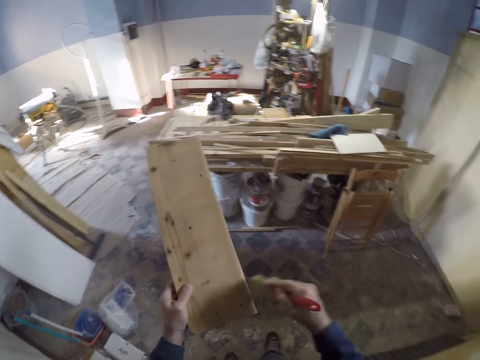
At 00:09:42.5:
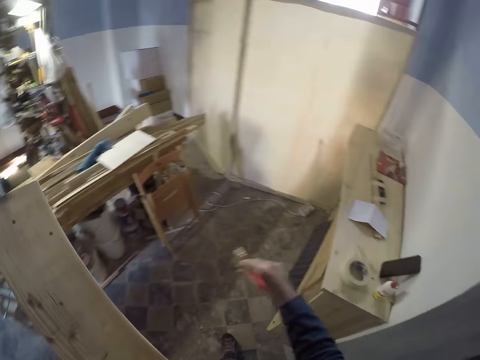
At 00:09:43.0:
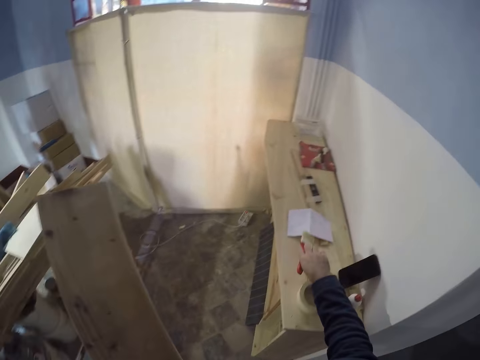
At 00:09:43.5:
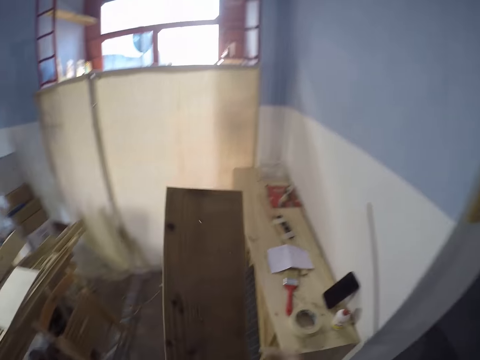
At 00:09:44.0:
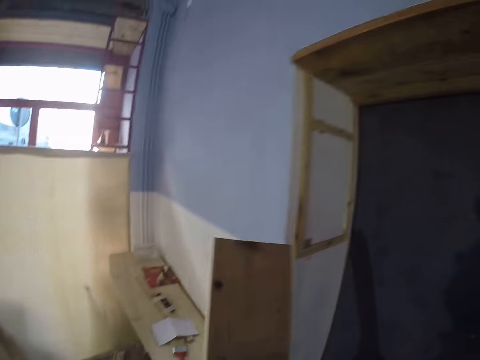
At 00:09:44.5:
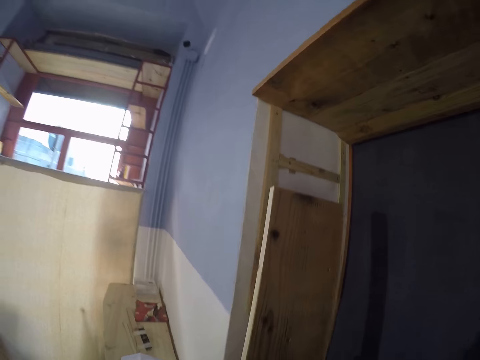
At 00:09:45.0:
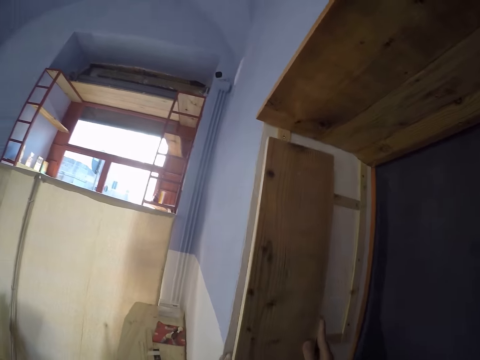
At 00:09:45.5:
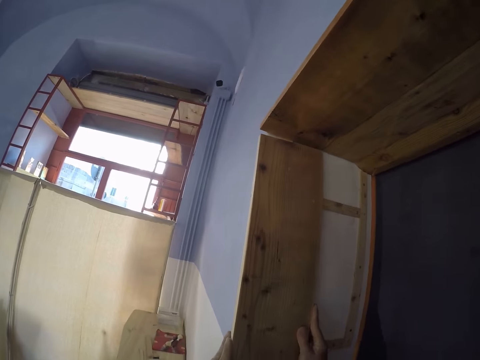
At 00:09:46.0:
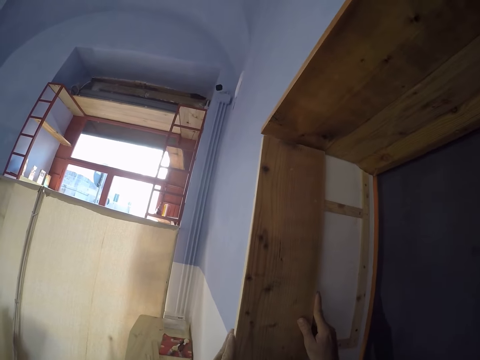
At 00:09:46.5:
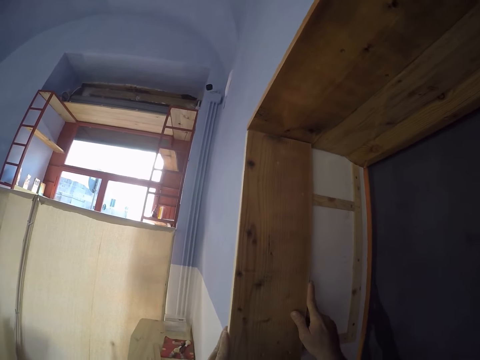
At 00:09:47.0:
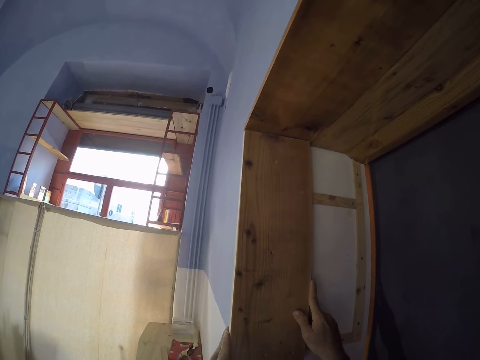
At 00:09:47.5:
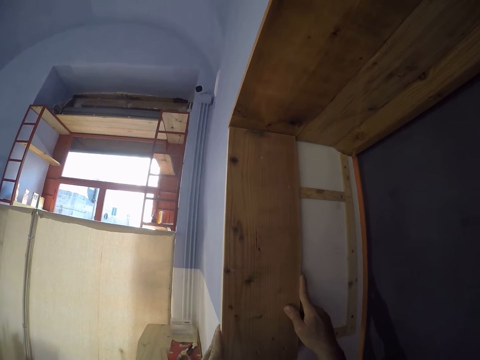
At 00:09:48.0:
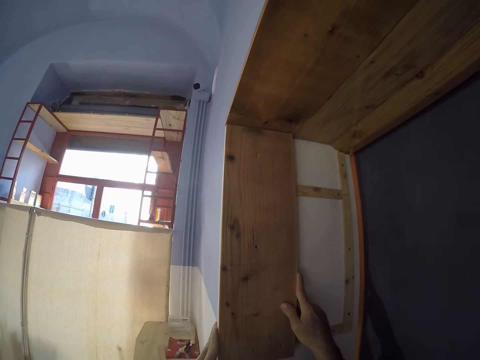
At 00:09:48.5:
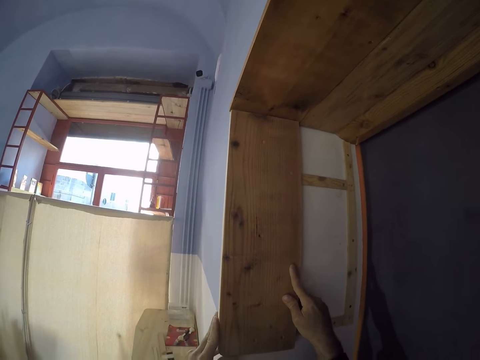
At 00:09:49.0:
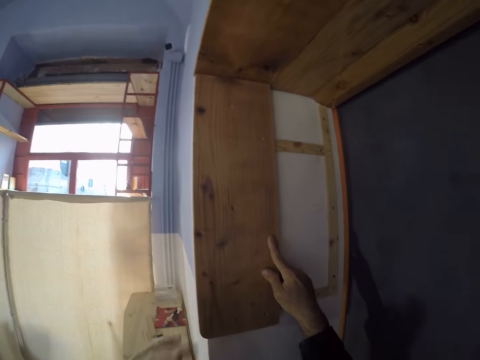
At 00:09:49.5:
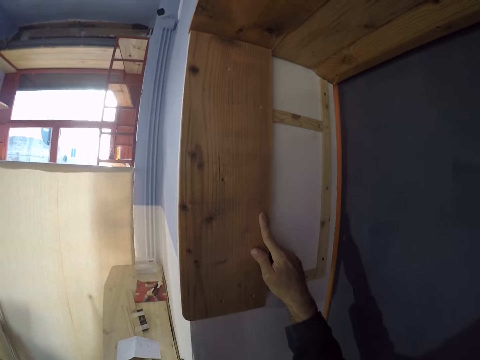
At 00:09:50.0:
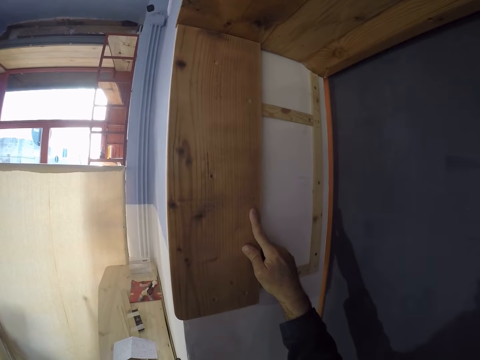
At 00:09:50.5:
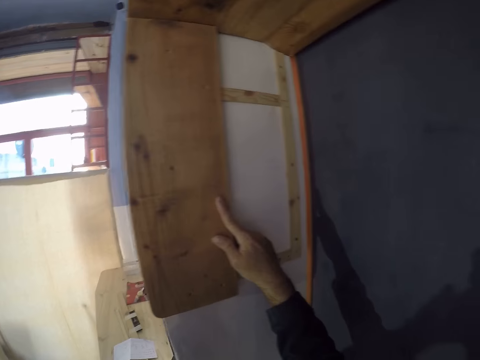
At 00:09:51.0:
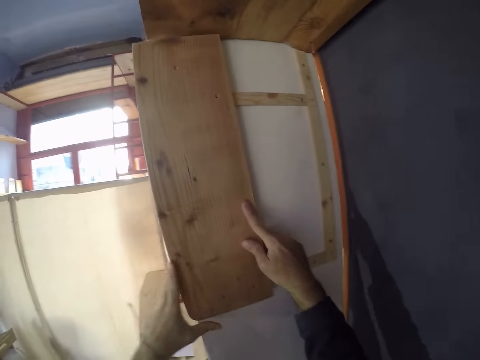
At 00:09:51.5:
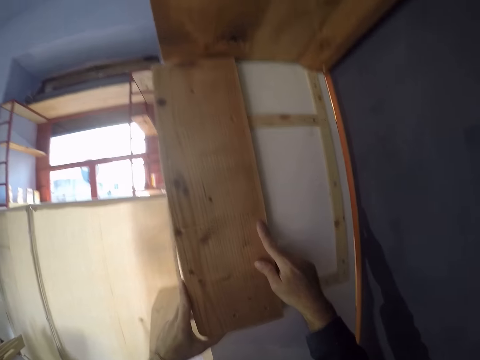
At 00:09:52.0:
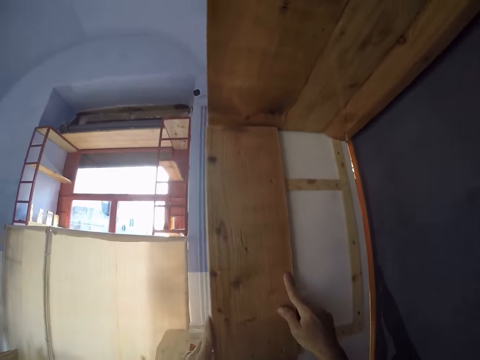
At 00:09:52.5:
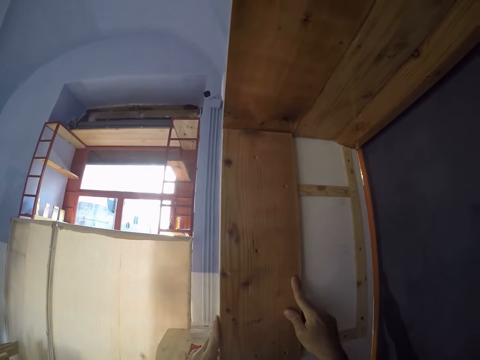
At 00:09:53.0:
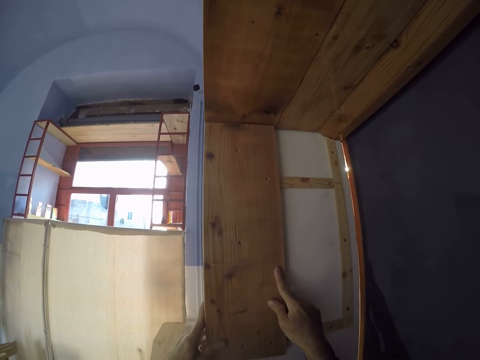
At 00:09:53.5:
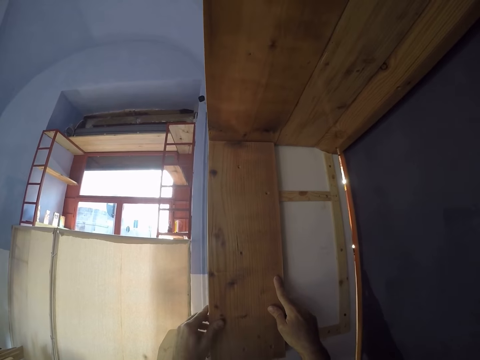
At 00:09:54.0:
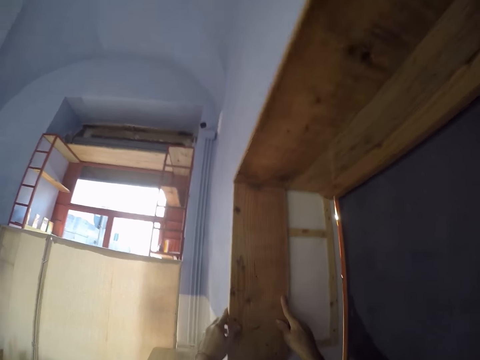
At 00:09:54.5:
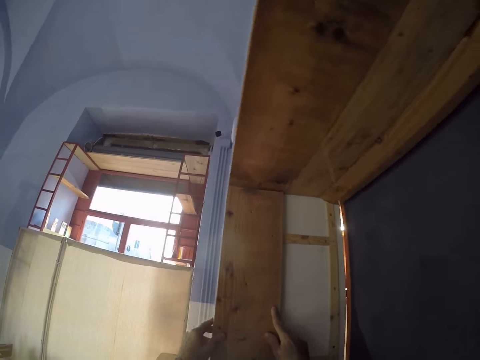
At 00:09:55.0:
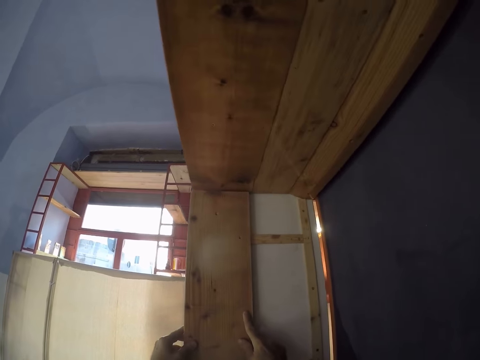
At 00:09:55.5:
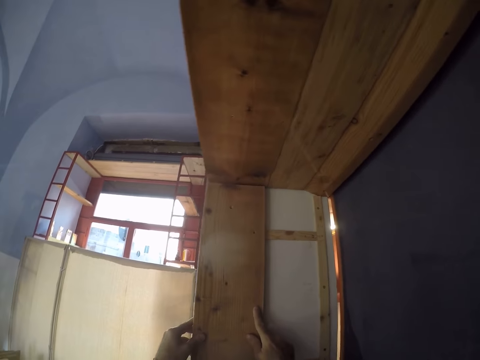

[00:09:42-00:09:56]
The camera wearer places the brush on a table with his right hand. He walks. He places the piece of wood on a door frame with his hands. He holds the piece of wood with his hands.

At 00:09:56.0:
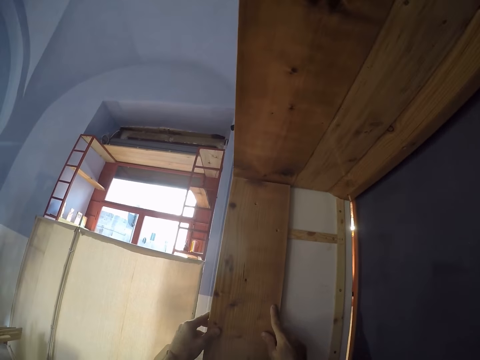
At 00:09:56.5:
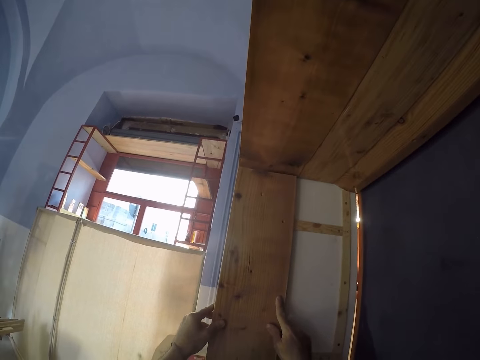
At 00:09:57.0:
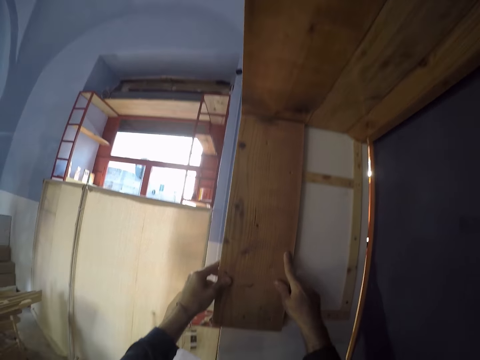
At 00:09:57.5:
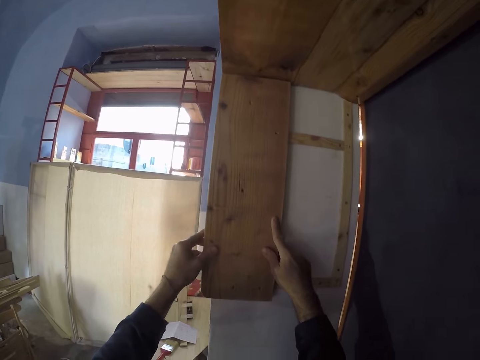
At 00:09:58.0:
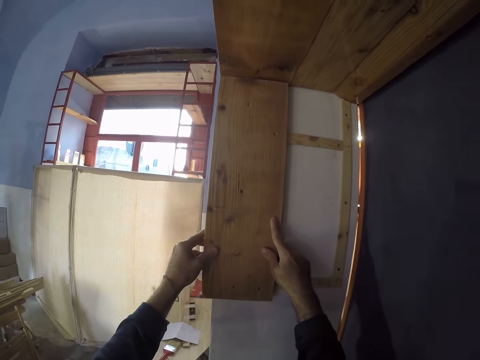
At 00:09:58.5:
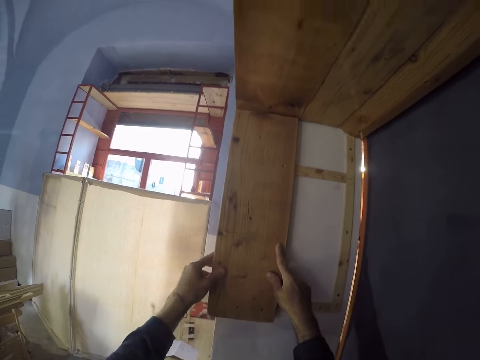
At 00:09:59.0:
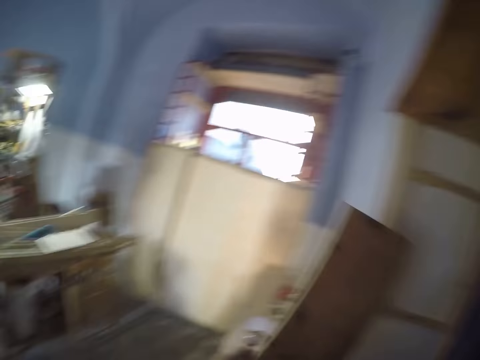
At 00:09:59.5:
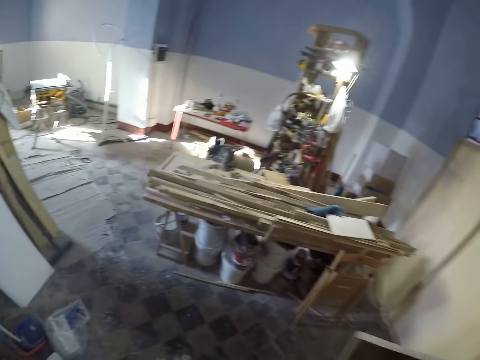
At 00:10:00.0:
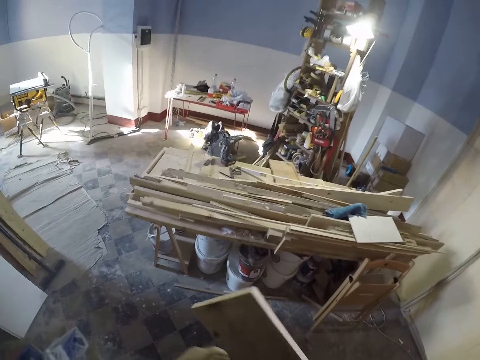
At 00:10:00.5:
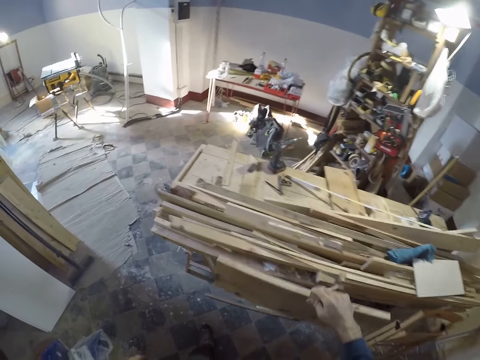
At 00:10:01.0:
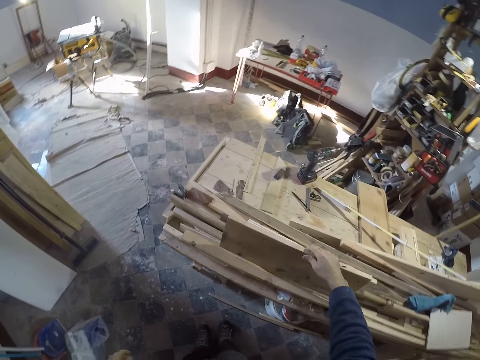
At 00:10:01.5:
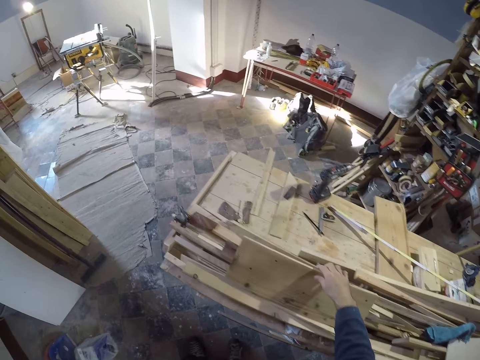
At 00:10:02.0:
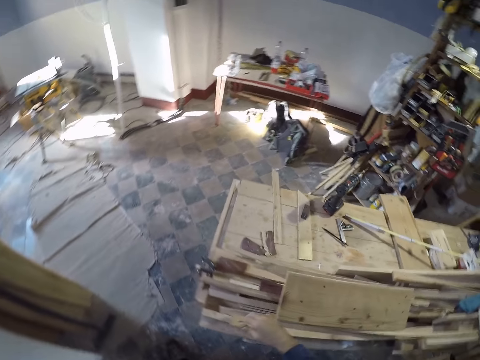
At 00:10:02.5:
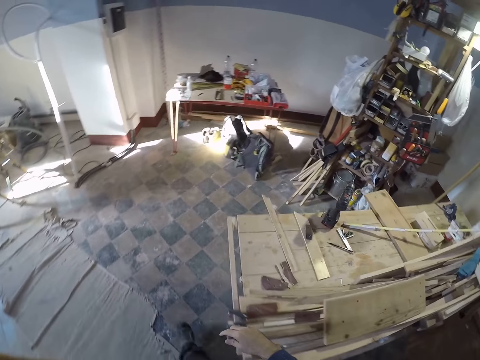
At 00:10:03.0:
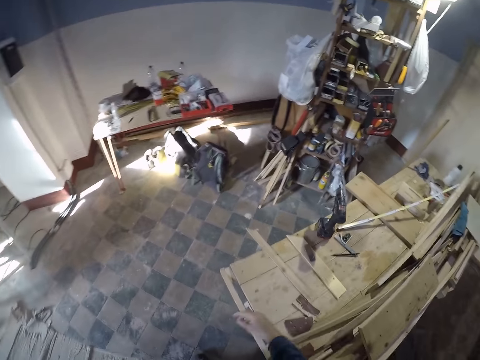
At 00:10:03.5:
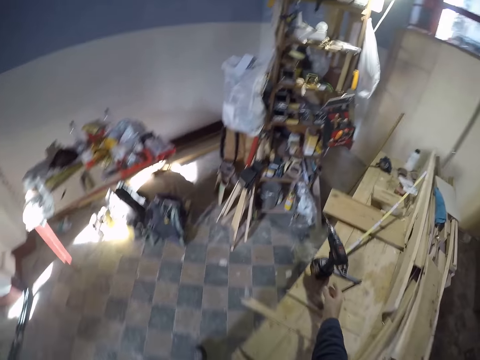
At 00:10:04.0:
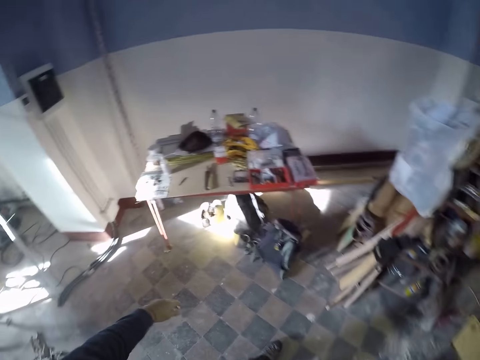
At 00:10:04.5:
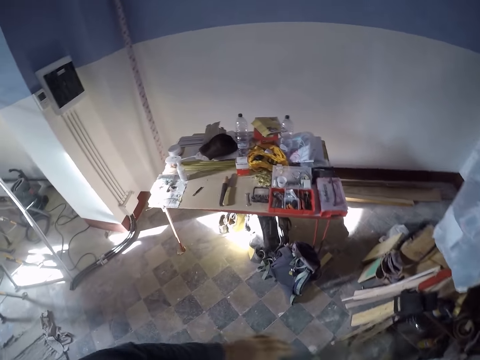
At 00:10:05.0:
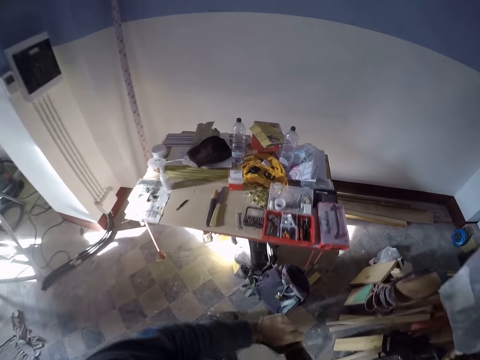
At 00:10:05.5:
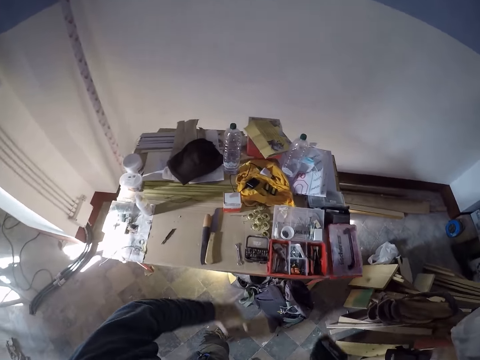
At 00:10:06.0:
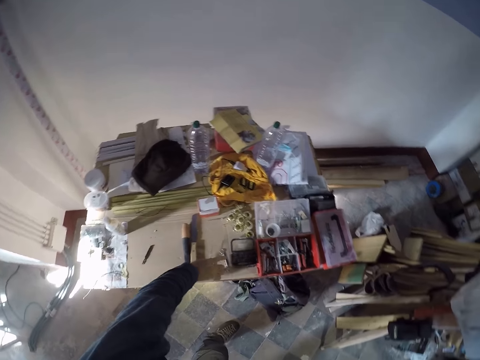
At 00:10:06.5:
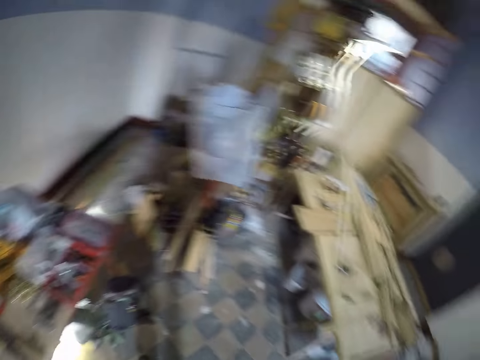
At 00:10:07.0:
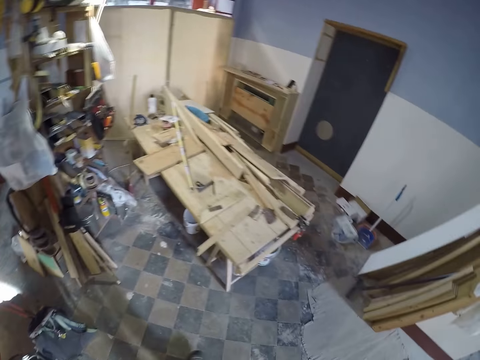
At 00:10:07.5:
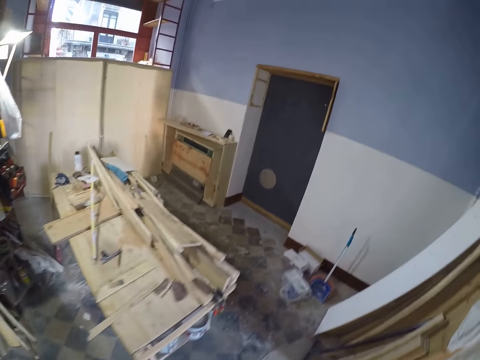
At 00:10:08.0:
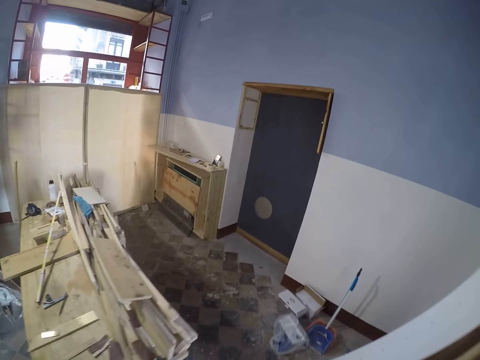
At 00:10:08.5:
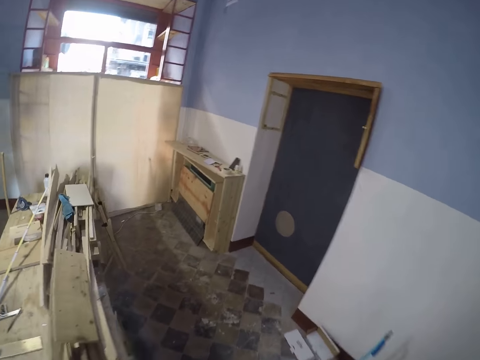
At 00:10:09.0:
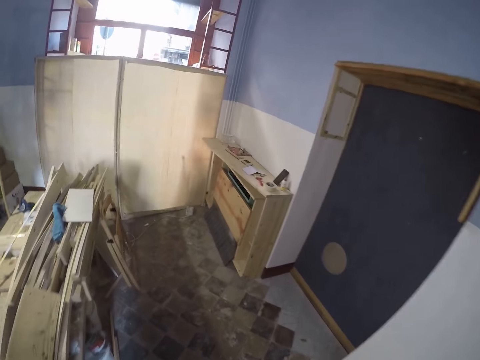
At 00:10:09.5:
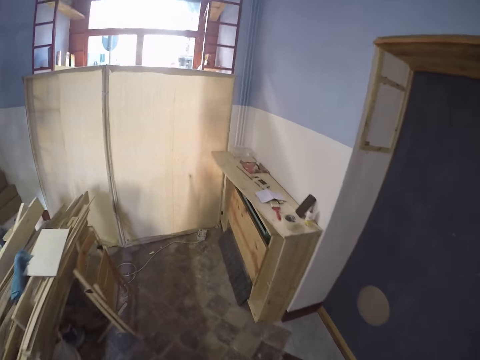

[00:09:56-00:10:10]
The camera wearer removes the piece of wood from the door frame with his hands. He walks. He places the piece of wood on a table with his right hand. He walks. He picks up a drill driver with his right hand. He walks. He drops a drill head on the table with his left hand. He walks.
